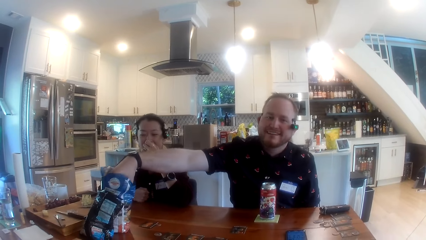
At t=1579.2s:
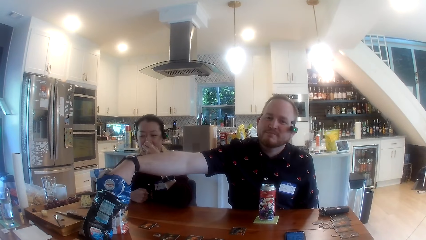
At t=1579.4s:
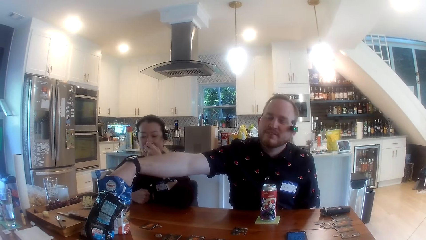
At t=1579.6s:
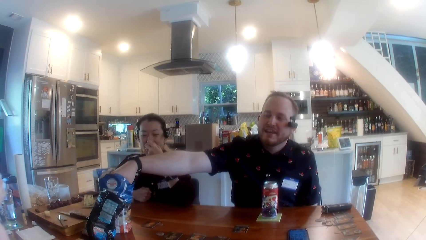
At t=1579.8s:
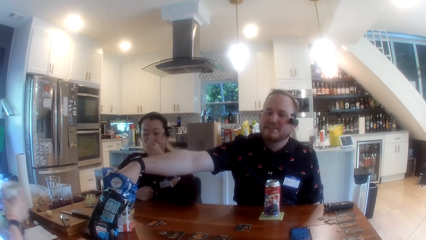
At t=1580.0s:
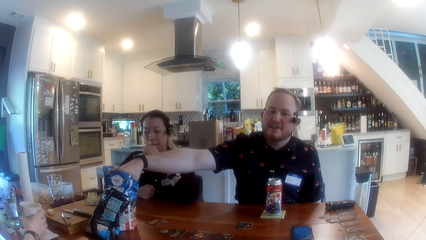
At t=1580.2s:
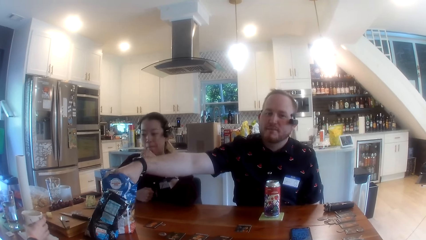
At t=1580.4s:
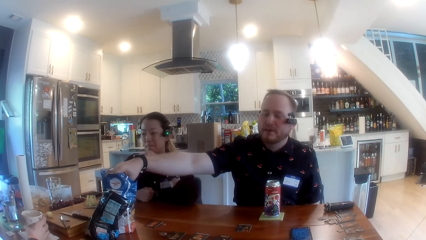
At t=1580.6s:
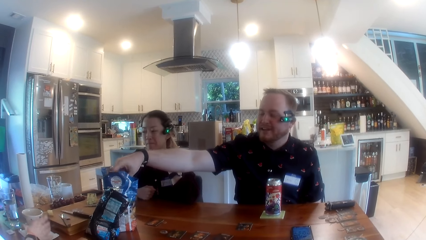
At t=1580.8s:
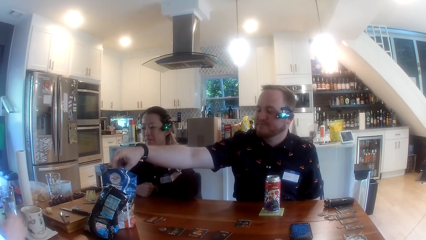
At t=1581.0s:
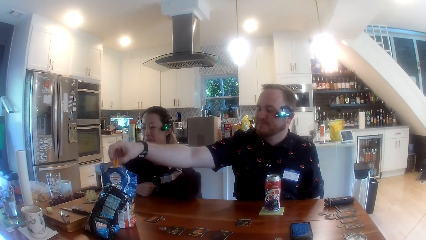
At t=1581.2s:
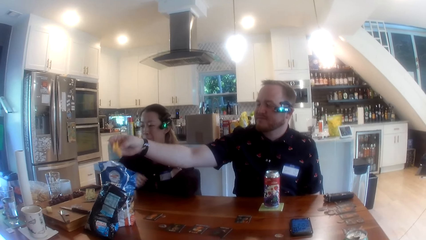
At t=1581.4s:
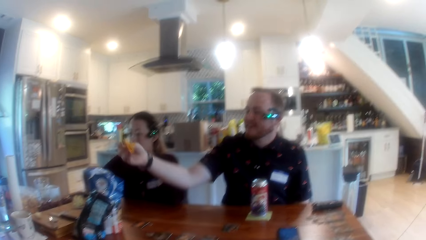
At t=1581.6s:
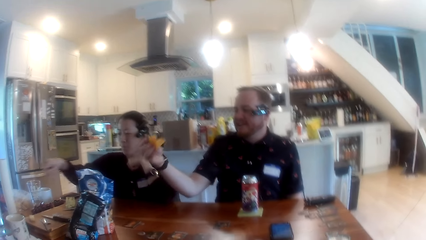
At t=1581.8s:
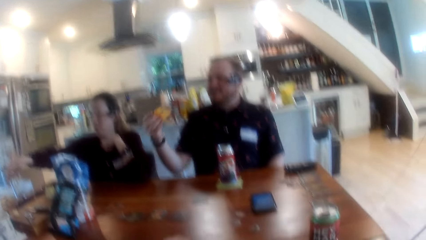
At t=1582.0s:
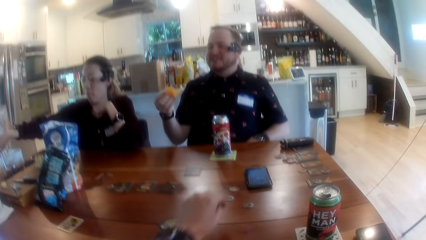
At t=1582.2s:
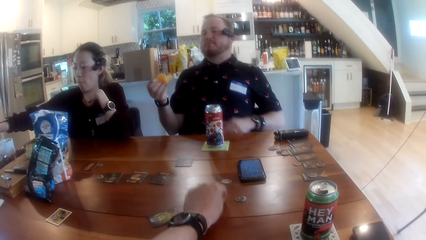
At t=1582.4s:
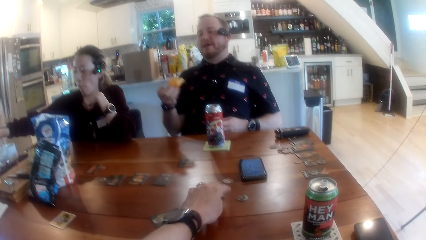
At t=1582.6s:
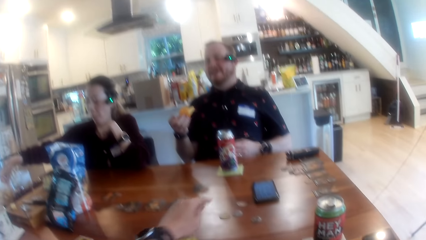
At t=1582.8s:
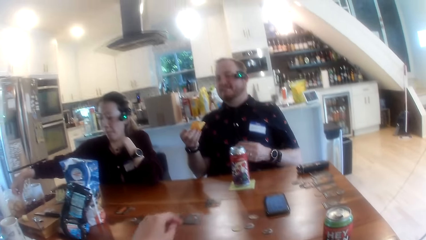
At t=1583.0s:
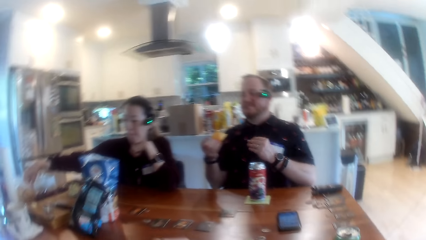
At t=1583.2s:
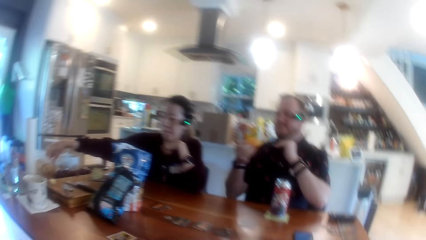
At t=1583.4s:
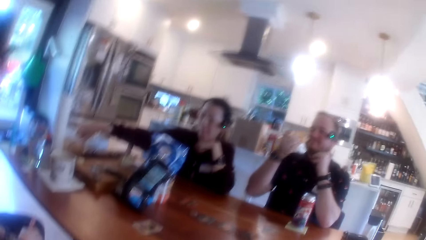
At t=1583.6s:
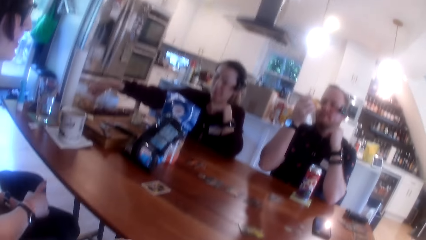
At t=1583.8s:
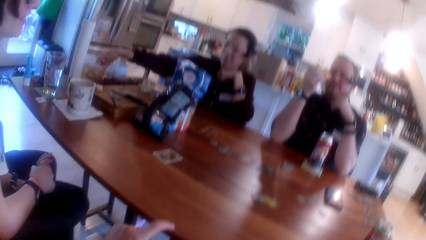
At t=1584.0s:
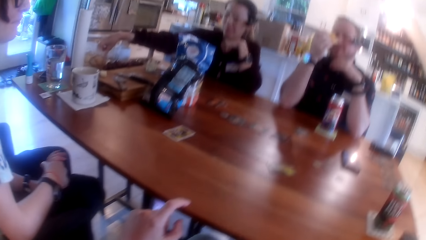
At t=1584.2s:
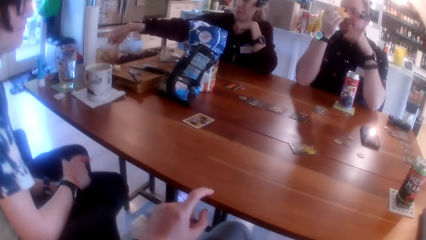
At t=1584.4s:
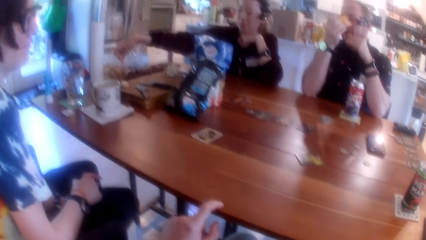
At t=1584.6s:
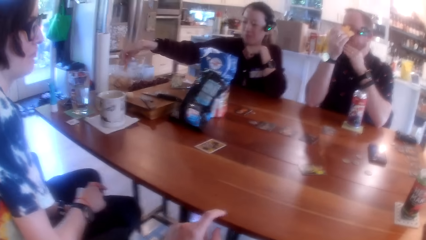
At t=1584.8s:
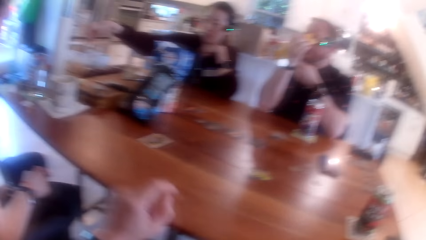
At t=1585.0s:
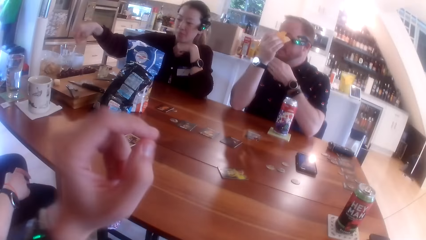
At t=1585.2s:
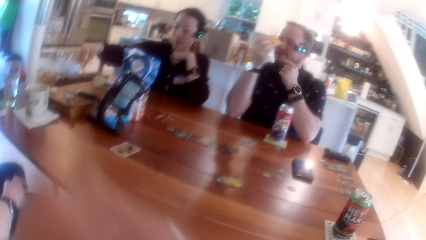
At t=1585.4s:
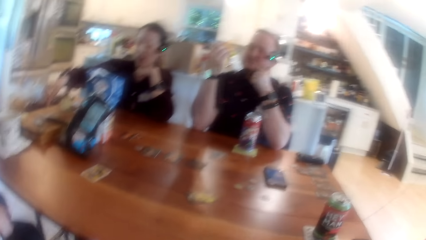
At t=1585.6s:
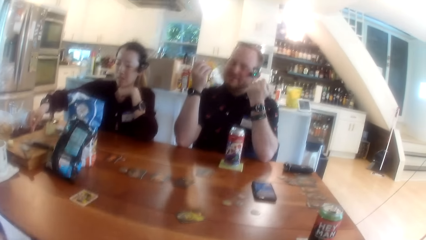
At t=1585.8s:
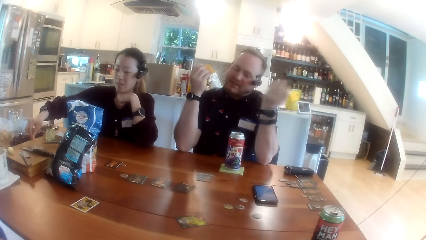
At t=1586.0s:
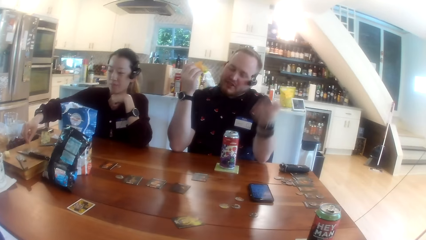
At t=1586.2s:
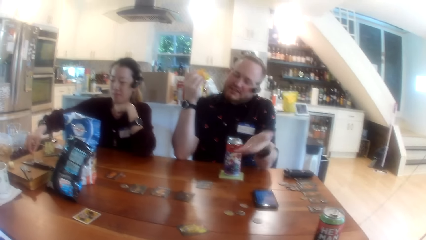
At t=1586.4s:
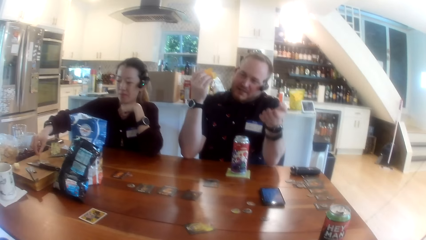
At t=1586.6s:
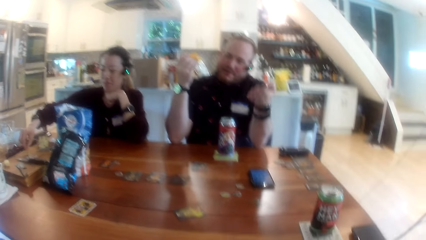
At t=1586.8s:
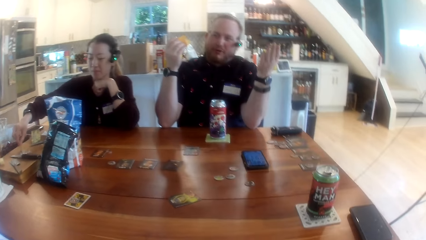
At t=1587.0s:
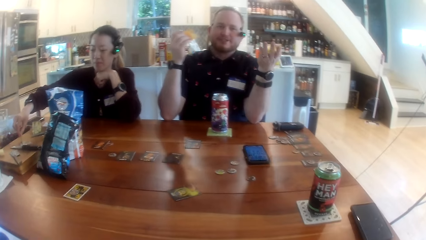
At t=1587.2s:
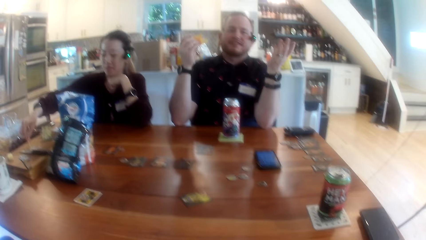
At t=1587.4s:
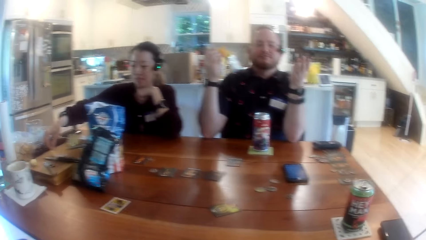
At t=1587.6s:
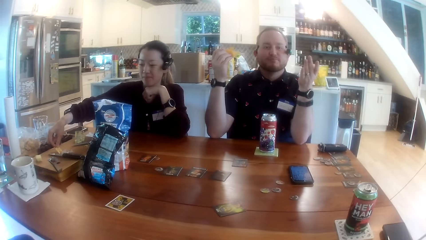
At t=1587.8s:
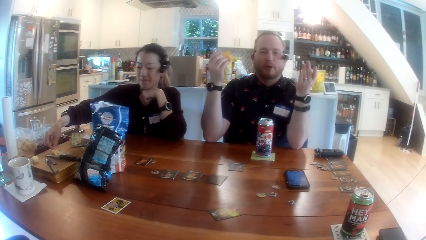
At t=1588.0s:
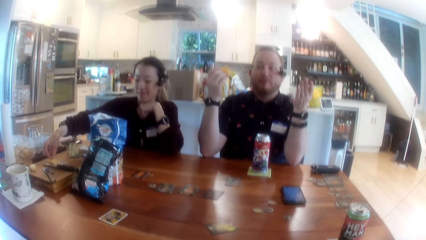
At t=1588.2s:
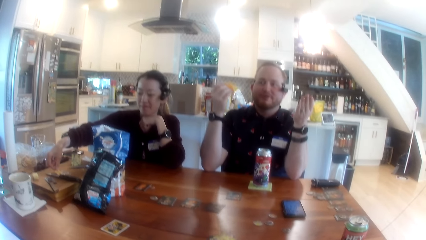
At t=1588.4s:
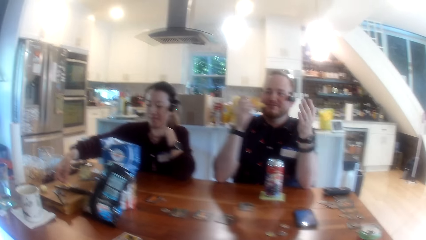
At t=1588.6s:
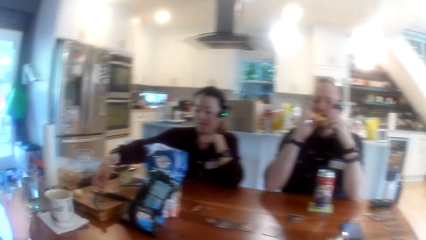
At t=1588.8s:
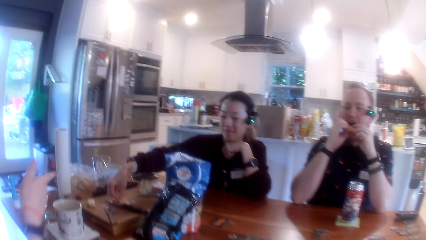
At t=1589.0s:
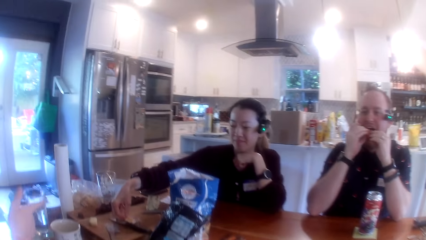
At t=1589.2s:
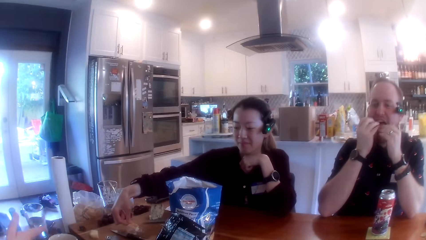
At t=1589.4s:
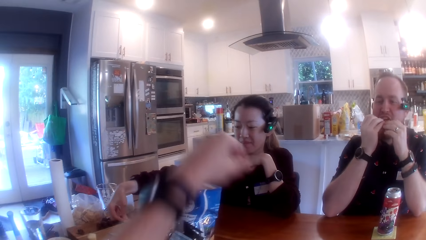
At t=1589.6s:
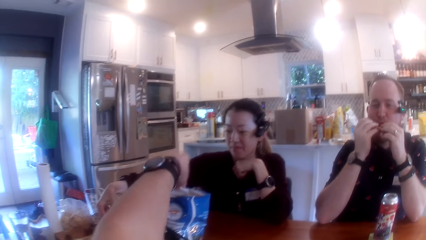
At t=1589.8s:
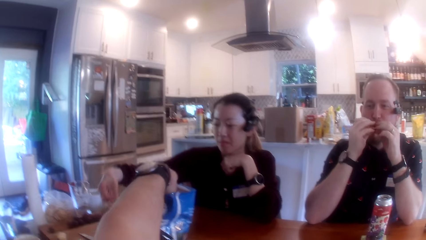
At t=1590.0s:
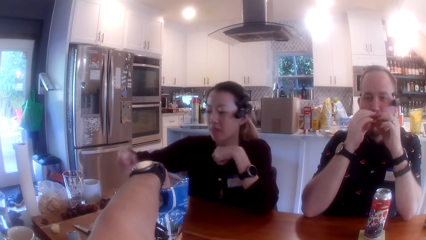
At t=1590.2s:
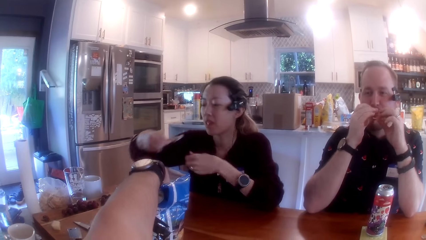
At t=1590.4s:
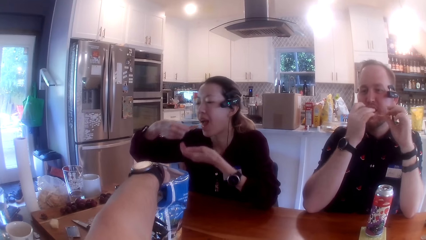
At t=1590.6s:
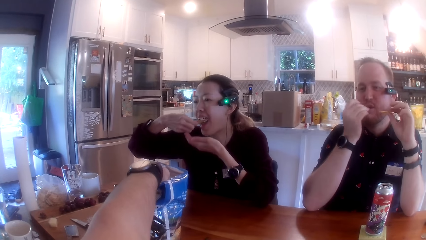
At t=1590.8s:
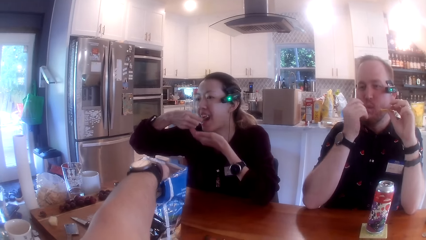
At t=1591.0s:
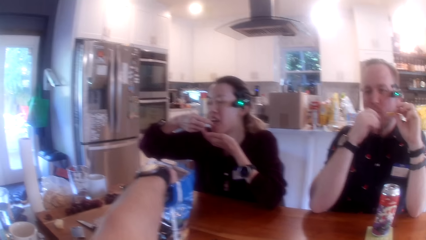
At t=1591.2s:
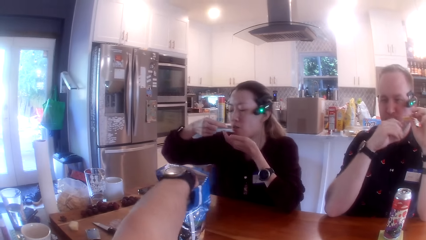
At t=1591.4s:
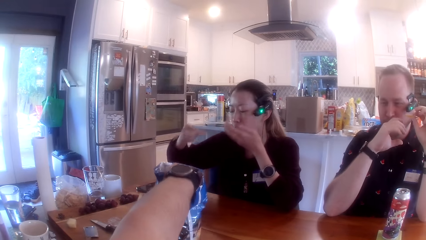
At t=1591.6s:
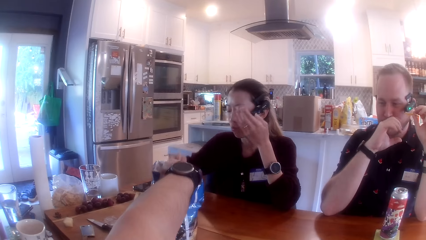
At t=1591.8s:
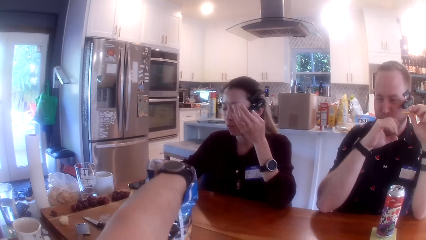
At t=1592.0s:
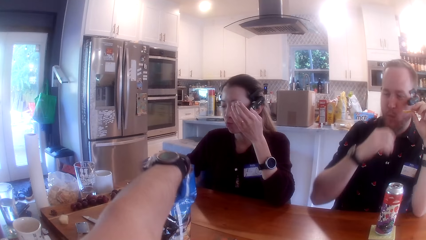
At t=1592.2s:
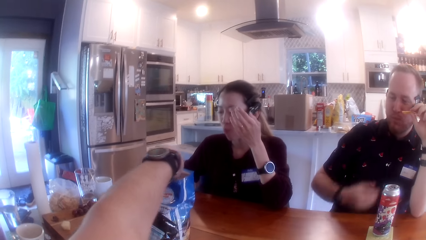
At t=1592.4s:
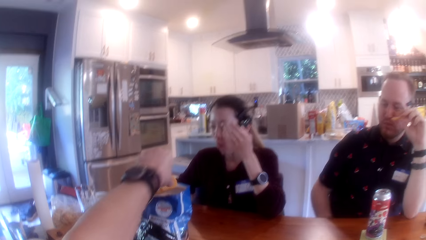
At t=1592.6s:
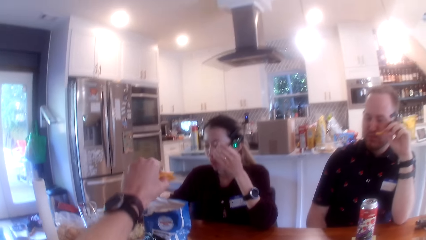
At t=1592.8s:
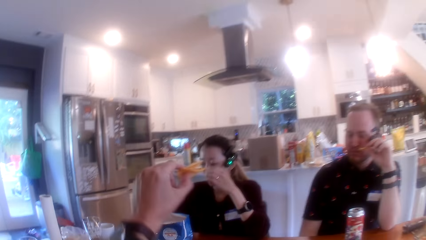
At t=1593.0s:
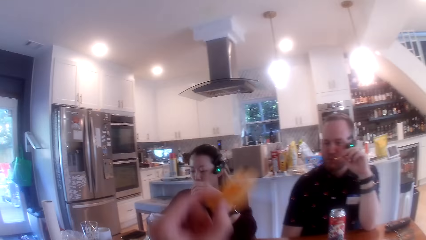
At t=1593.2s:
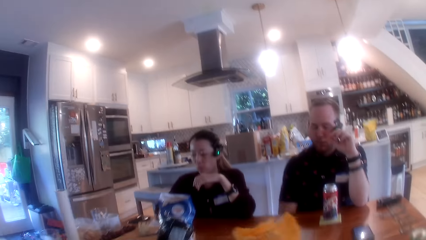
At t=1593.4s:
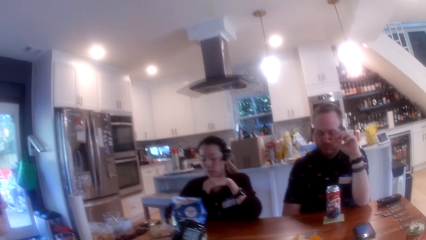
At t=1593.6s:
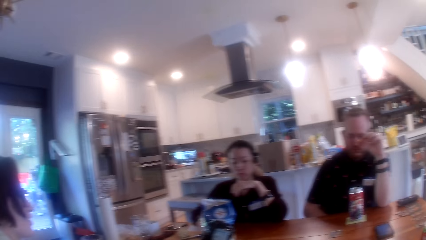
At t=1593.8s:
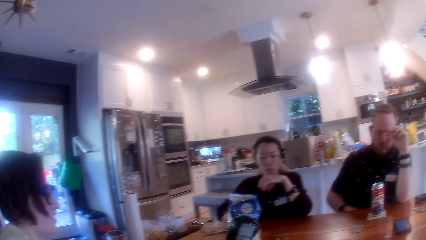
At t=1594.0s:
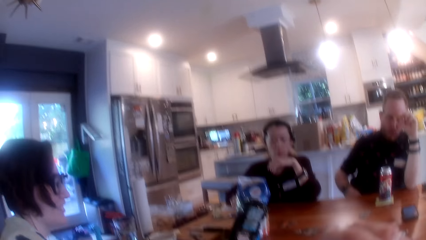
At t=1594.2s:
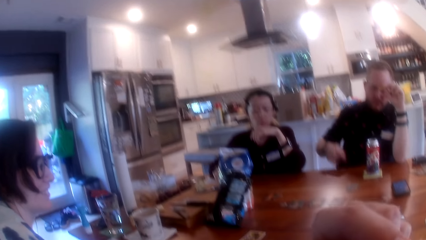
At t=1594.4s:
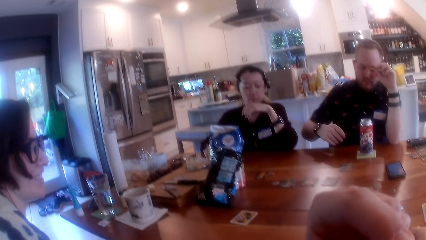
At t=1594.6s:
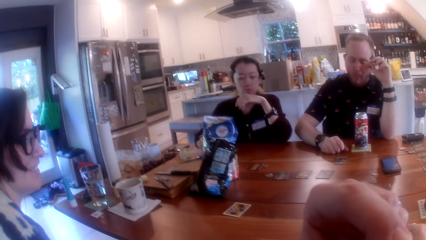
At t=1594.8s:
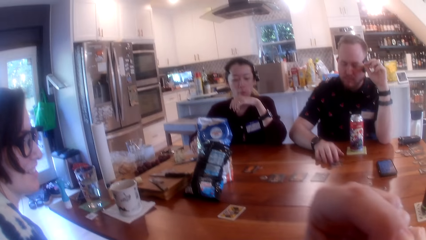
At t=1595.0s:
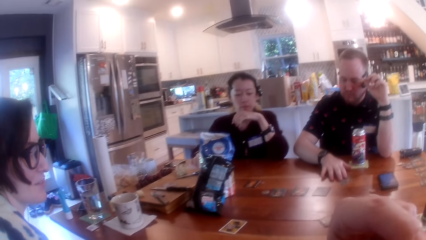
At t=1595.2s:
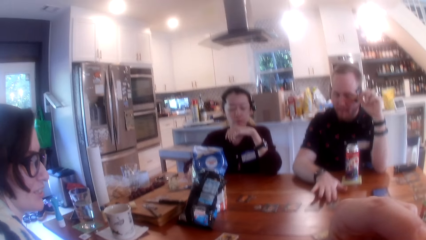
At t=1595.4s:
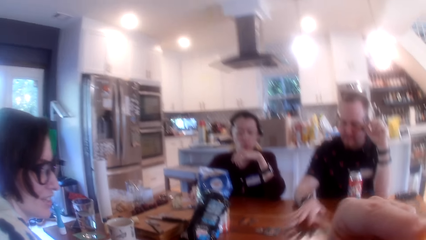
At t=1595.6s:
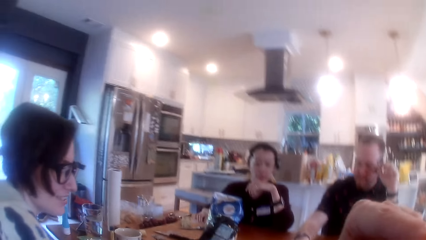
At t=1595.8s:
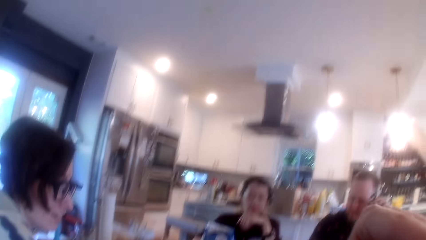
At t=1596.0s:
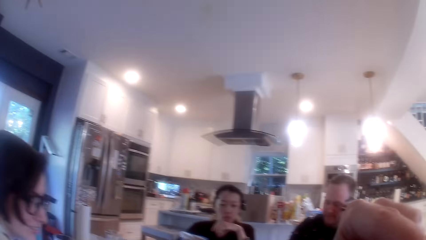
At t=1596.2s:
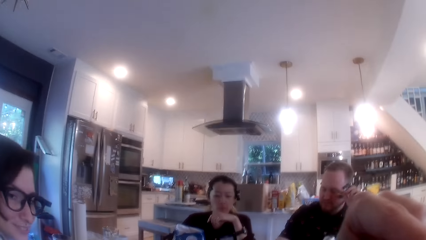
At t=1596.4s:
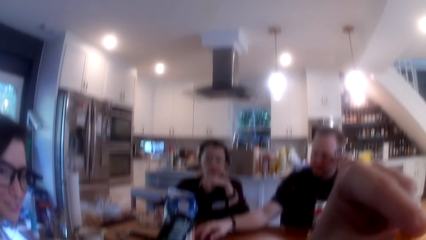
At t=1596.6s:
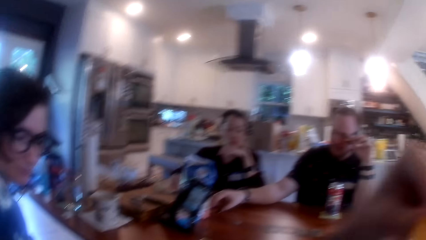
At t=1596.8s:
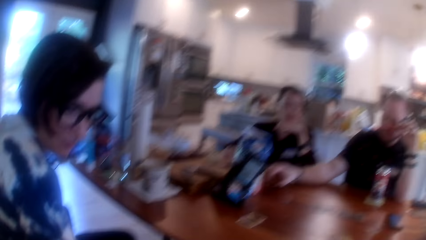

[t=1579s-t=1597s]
The man reaches into the bag of chips with his right hand and picks up the crisp. A woman puts the mug down on the table with her right hand. Another man takes chips out of the bag of chips with his right hand. Another woman reaches into a bag of crackers with her right hand. The camera wearer puts a token down on the table with his left hand. He picks up the cards. He looks around. The other woman takes out a cracker from the bag of crackers with her right hand. The camera wearer moves the hand. The first man talks. The other woman collects margarine on a board with the cracker in her right hand. The first man holds the chips with both hands and takes a bite of the chips in his hands. The camera wearer looks around. He reaches into the bag of chips with his left hand. The other woman eats the cracker in her left hand. The camera wearer takes out chips from the bag of chips with his left hand. He looks around. He takes a bite of the chips in his left hand. The first man slides a card on the table with his right hand. The camera wearer looks around. The first man takes a card from the table with his right hand.
